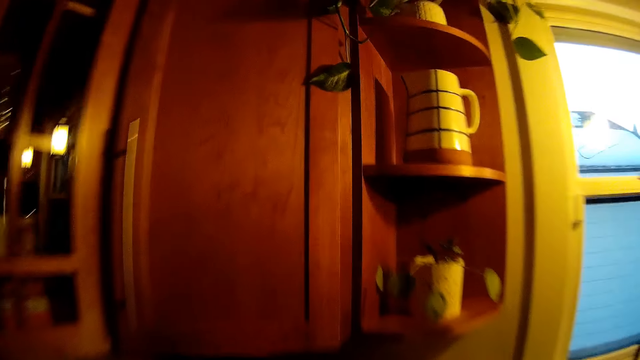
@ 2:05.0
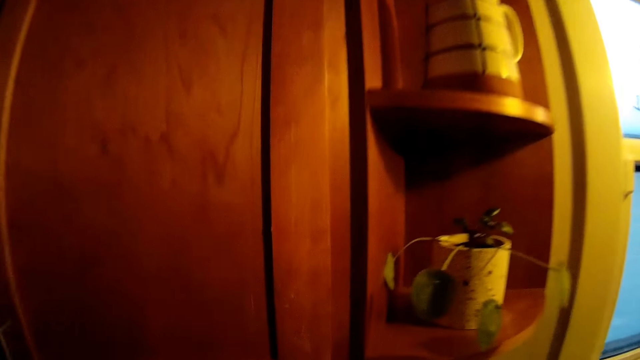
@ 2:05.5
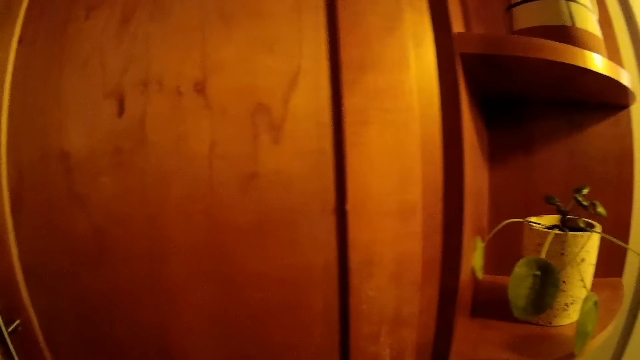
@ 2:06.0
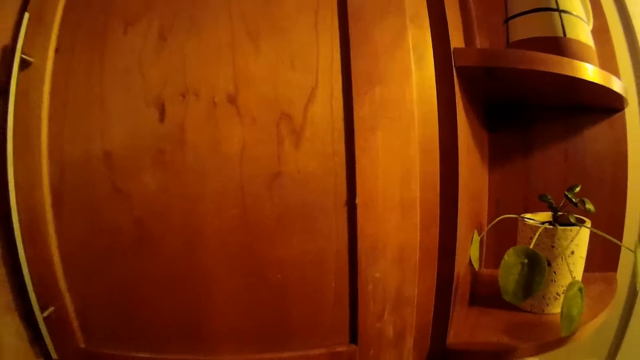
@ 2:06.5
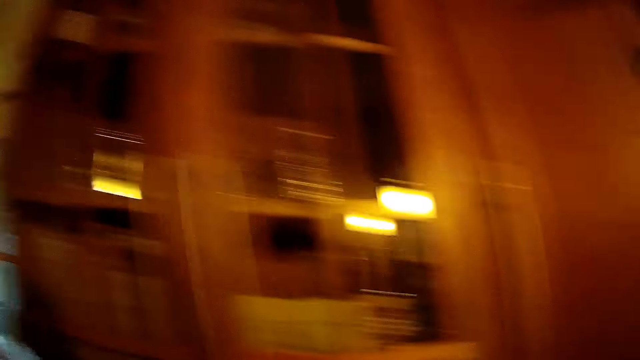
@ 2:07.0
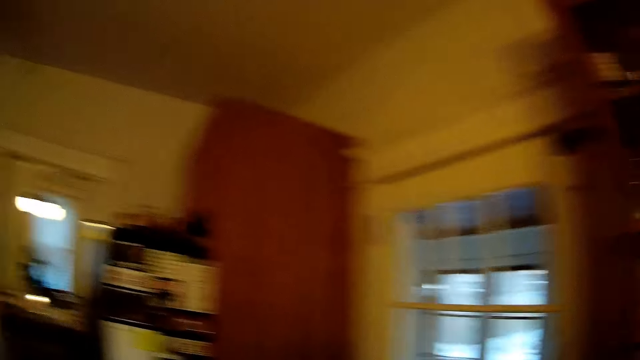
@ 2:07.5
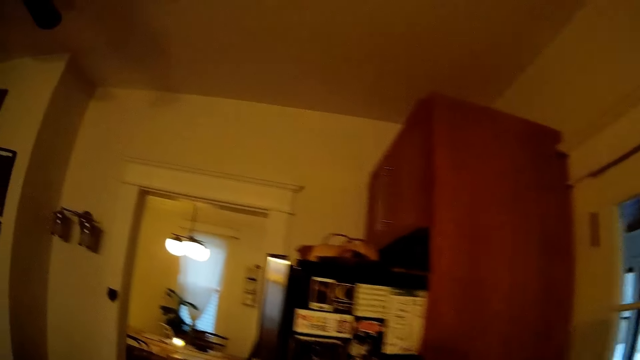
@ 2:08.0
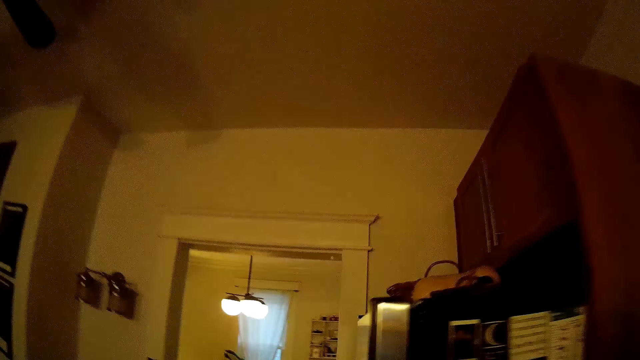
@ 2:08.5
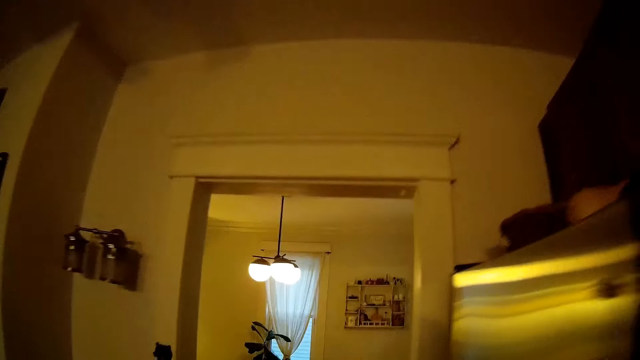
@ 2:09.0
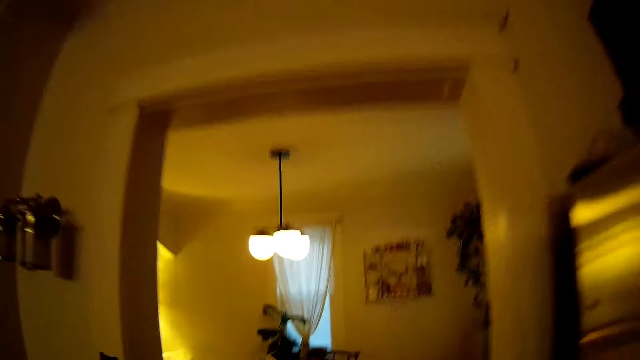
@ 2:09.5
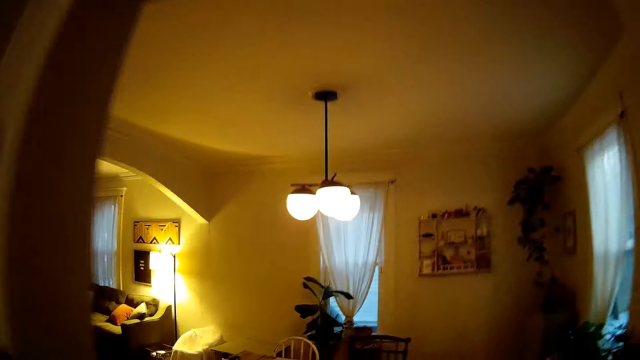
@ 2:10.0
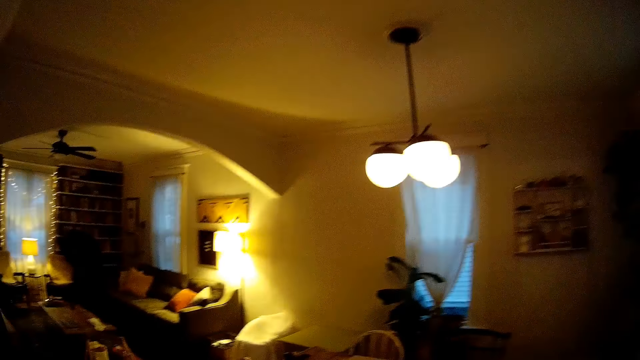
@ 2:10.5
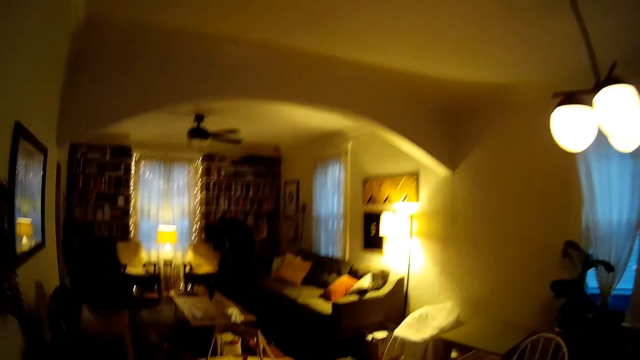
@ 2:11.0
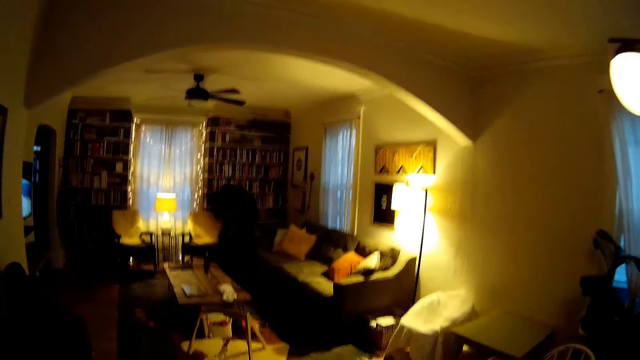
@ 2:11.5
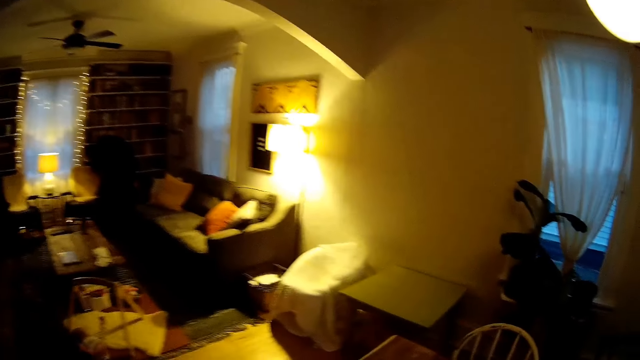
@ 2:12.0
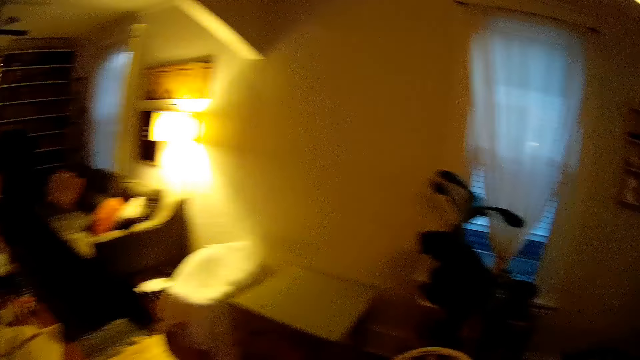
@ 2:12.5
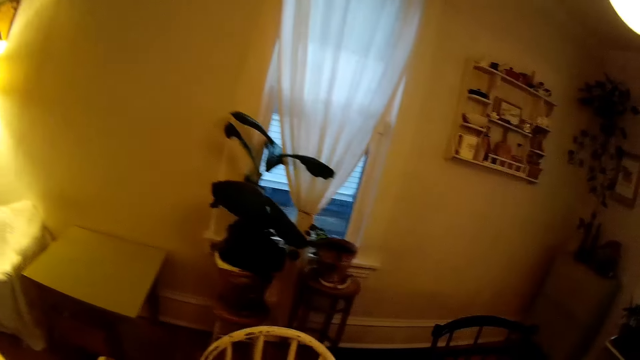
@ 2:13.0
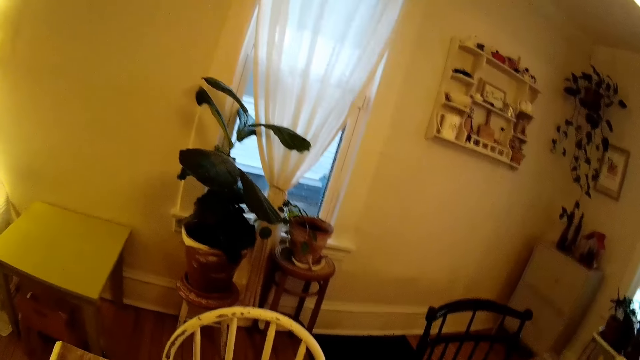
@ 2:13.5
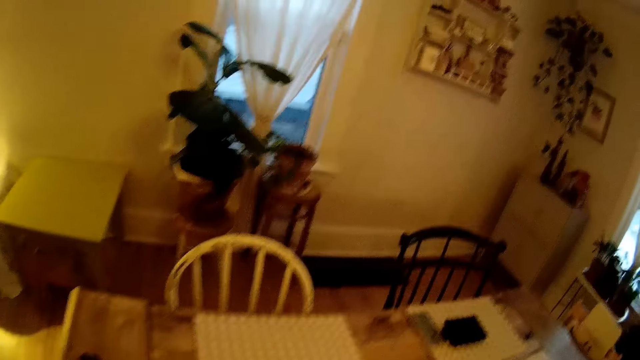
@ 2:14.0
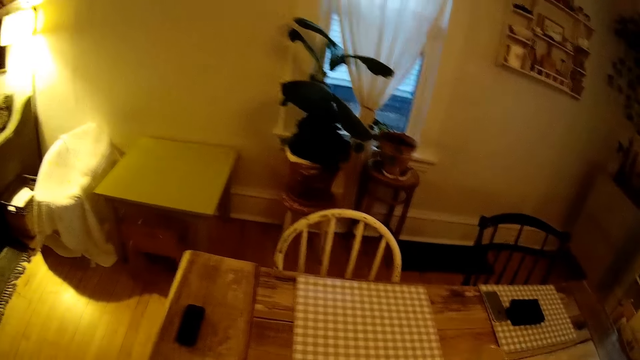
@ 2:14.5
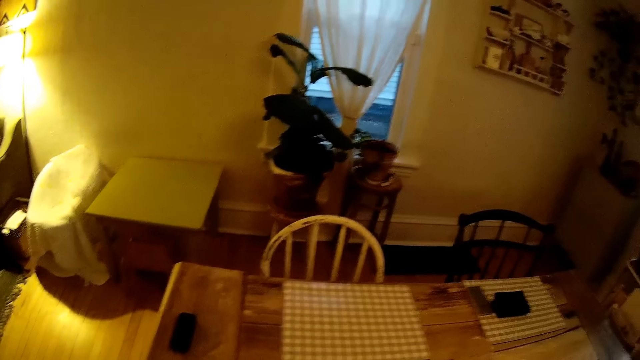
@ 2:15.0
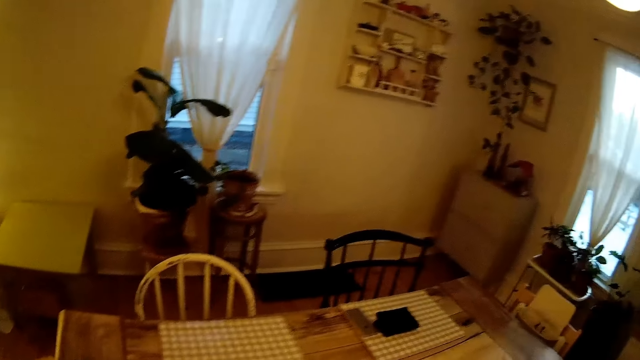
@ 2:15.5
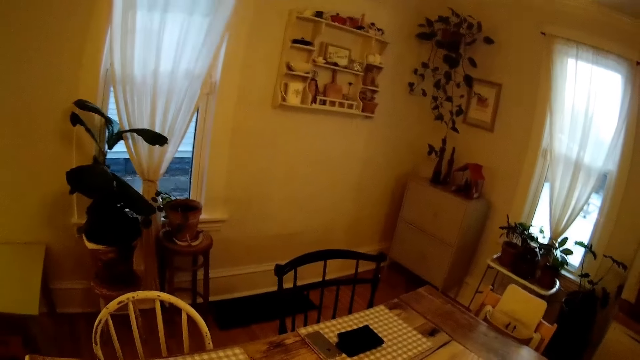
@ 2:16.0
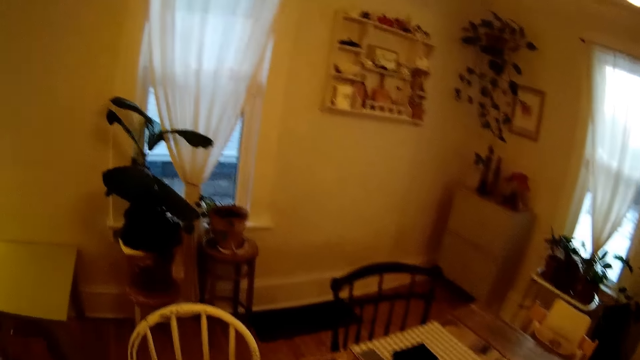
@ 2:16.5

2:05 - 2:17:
The camera wearer puts utensils down. They walk back to the living room. The baby makes a sound.

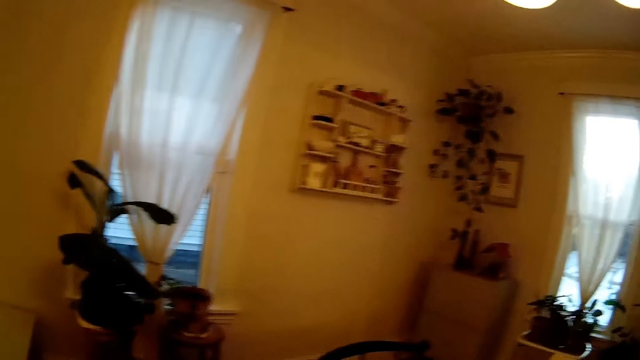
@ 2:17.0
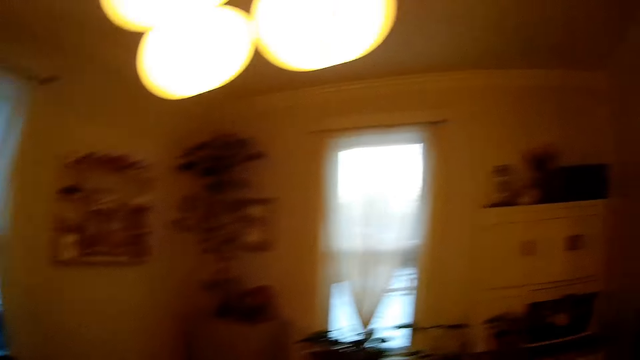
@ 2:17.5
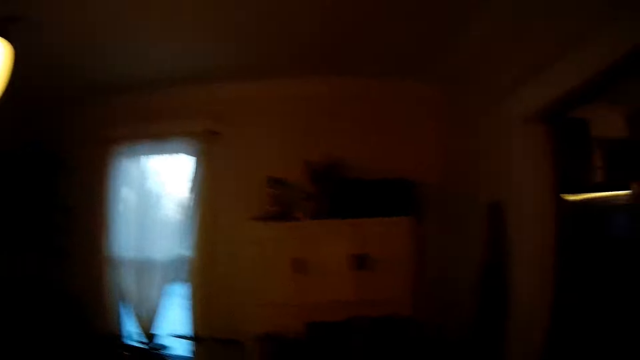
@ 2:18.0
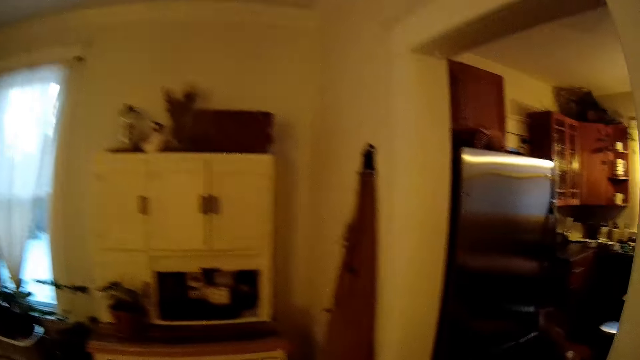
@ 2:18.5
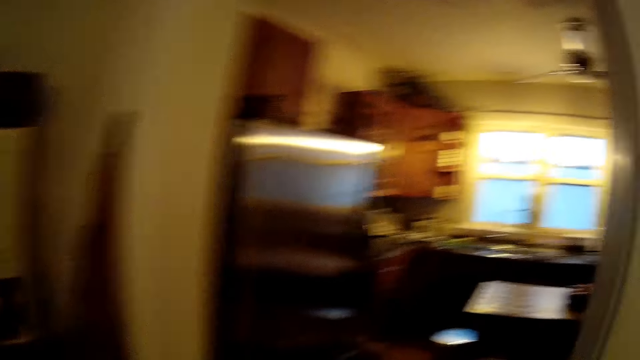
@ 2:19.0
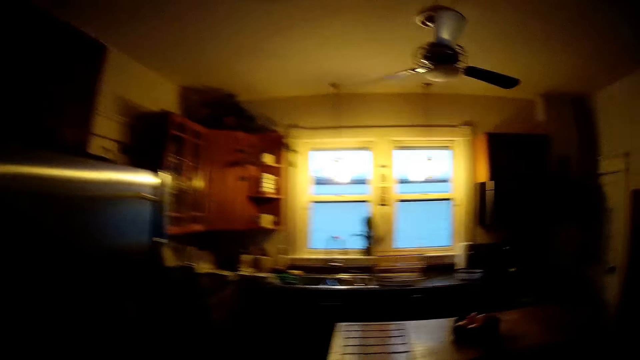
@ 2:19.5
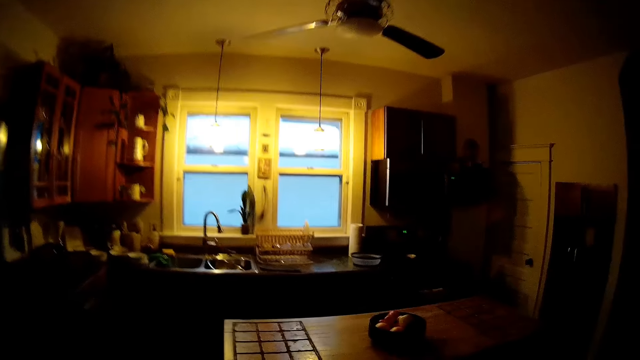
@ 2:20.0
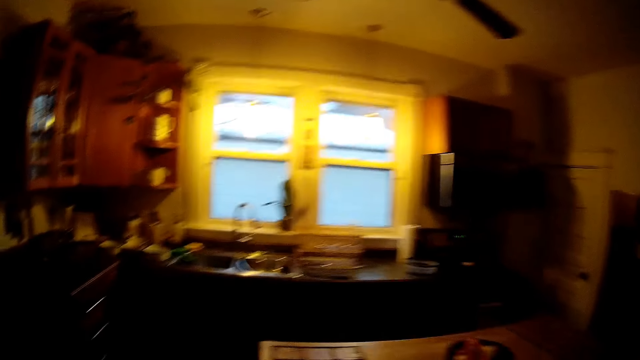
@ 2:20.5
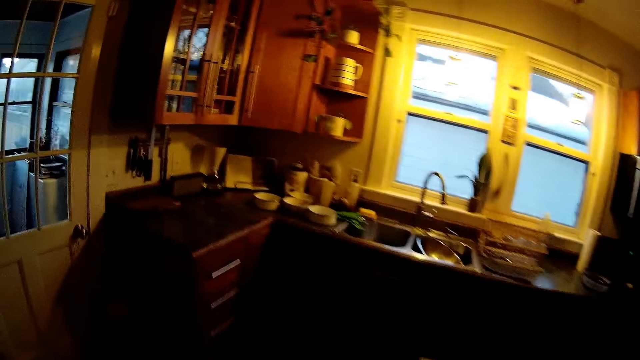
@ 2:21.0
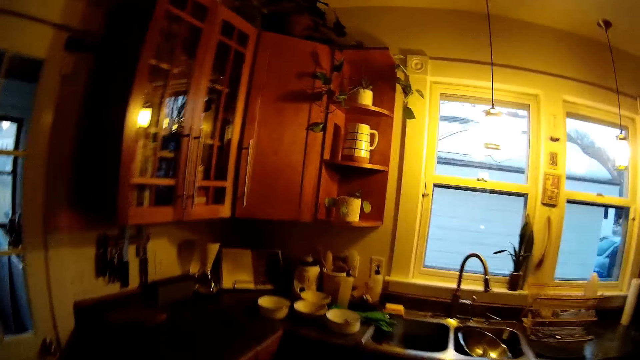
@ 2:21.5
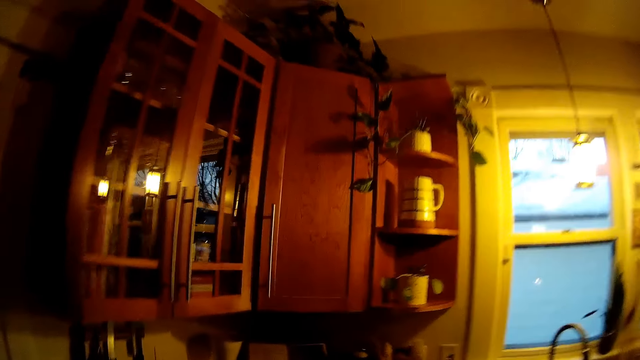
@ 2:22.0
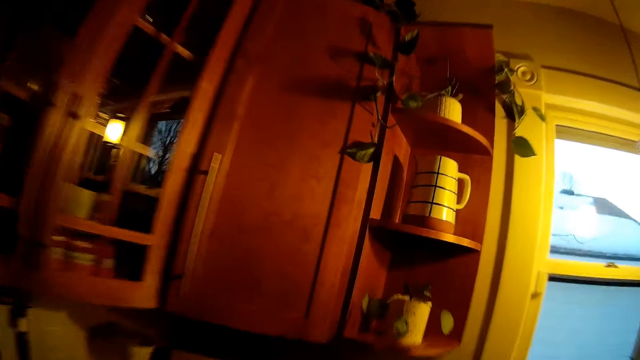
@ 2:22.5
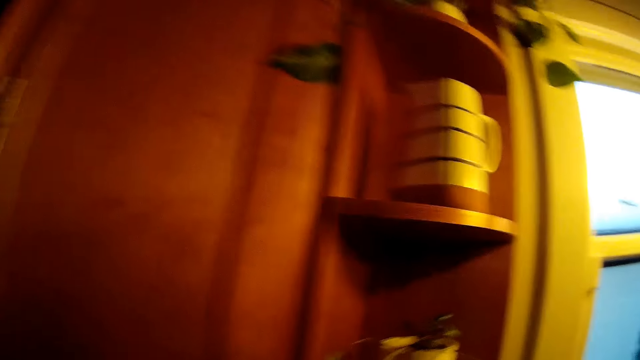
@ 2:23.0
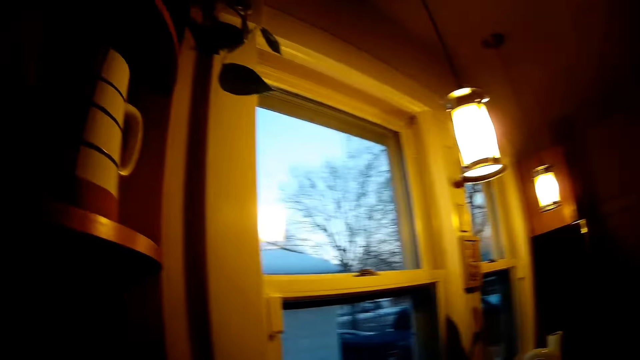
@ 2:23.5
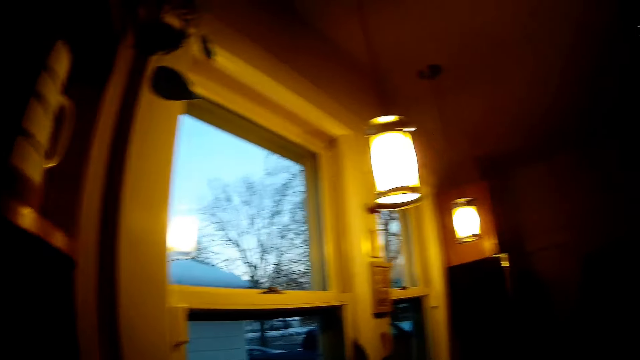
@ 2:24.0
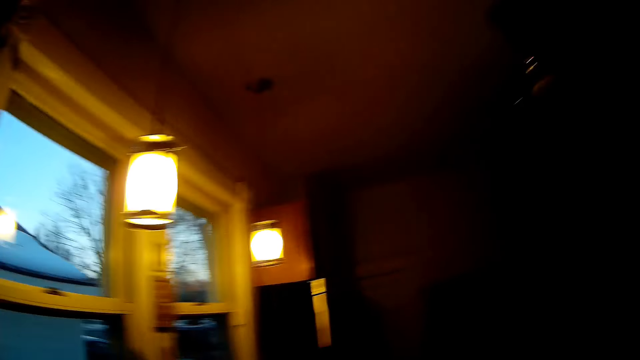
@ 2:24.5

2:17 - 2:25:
The camera wearer walks into the kitchen. They place utensils on the top of the cabinet.
